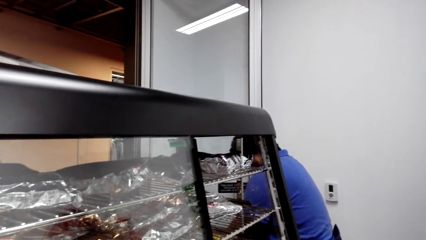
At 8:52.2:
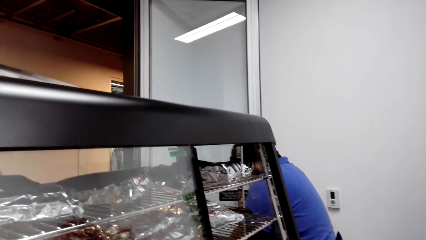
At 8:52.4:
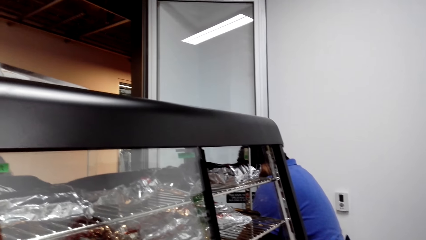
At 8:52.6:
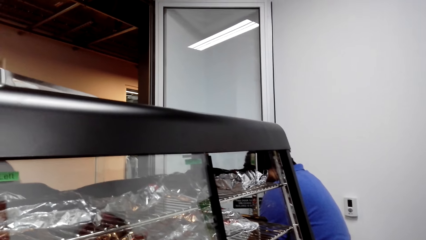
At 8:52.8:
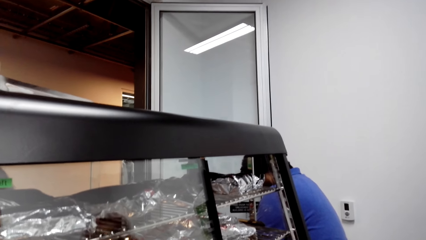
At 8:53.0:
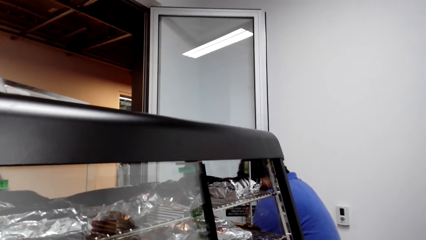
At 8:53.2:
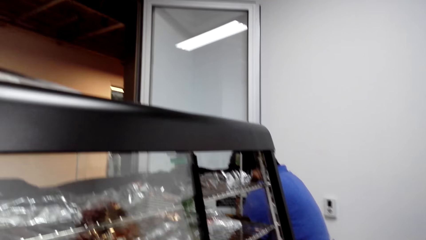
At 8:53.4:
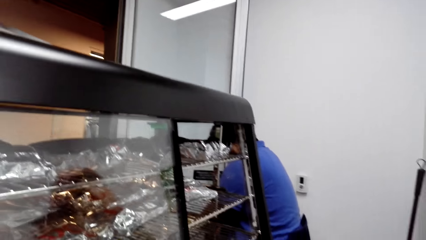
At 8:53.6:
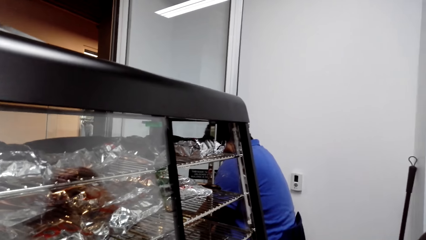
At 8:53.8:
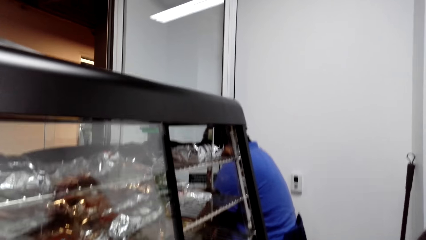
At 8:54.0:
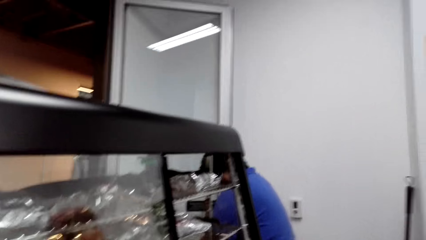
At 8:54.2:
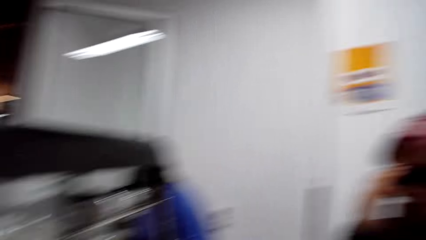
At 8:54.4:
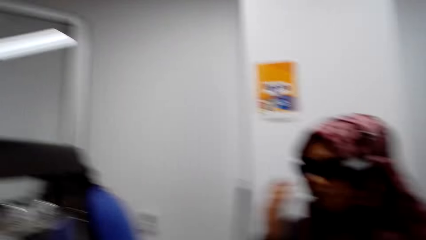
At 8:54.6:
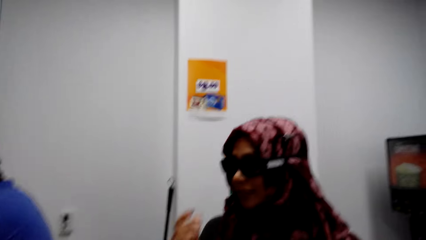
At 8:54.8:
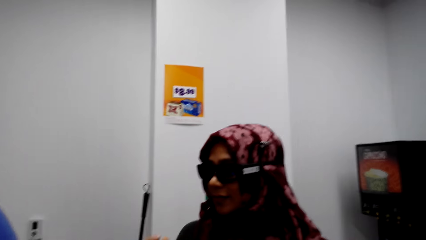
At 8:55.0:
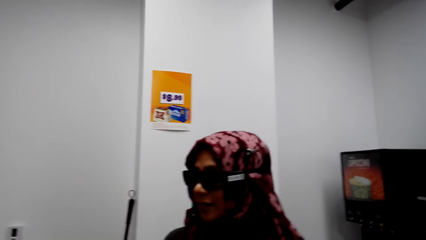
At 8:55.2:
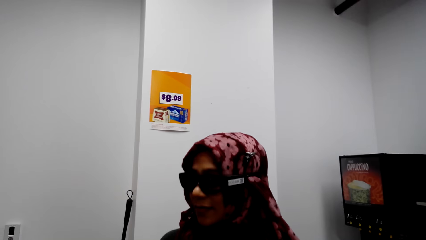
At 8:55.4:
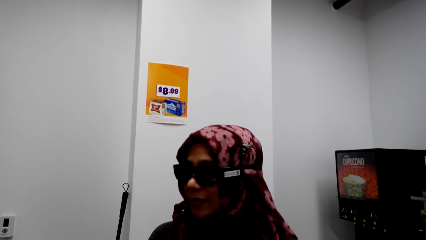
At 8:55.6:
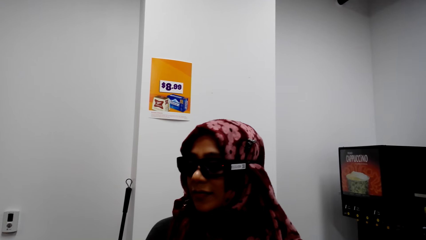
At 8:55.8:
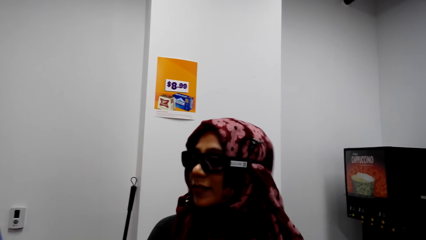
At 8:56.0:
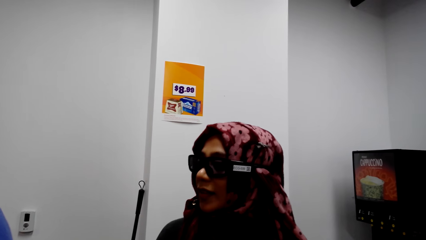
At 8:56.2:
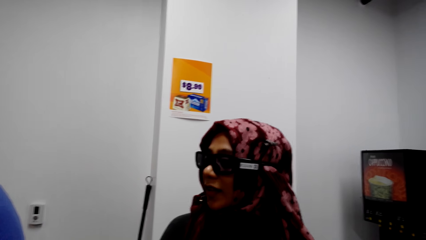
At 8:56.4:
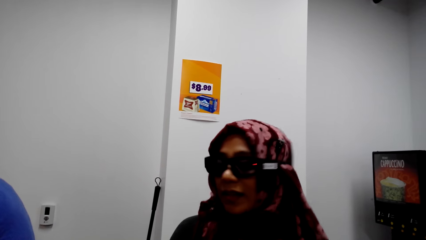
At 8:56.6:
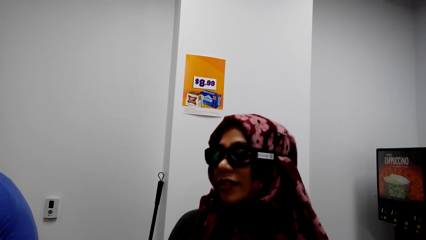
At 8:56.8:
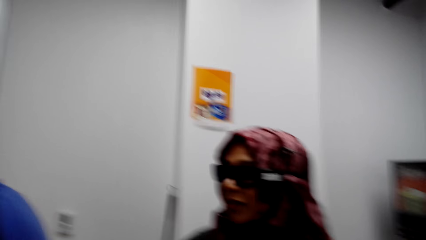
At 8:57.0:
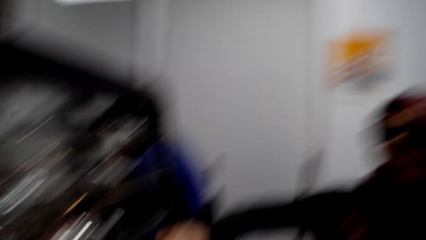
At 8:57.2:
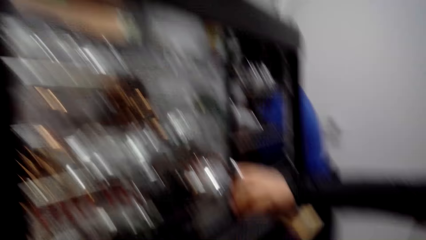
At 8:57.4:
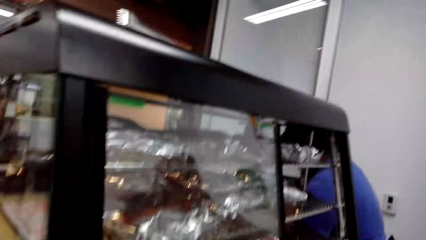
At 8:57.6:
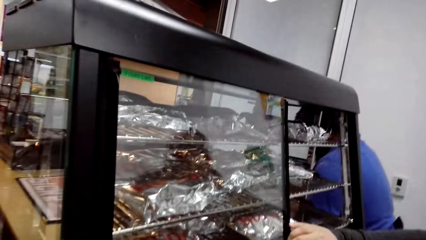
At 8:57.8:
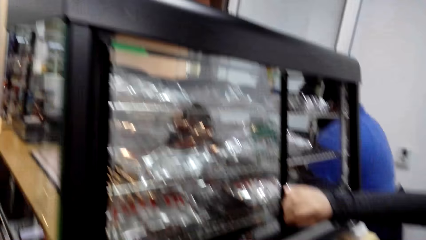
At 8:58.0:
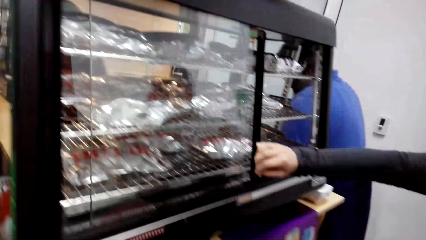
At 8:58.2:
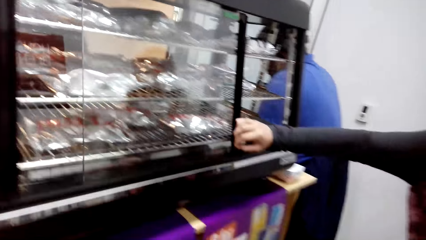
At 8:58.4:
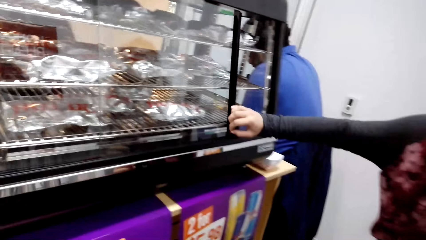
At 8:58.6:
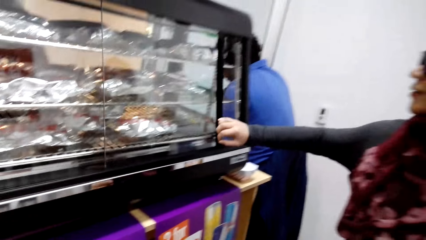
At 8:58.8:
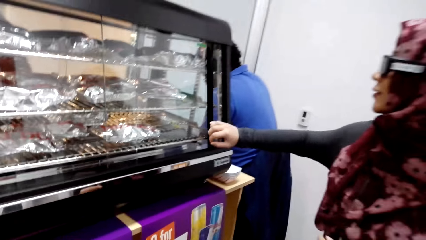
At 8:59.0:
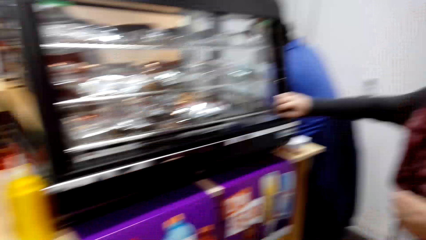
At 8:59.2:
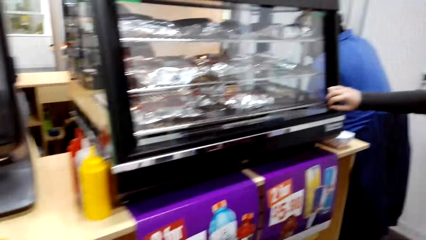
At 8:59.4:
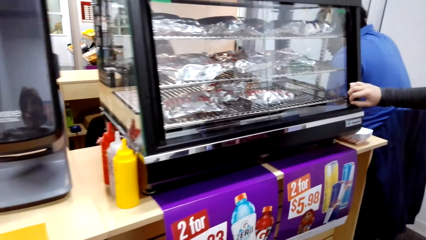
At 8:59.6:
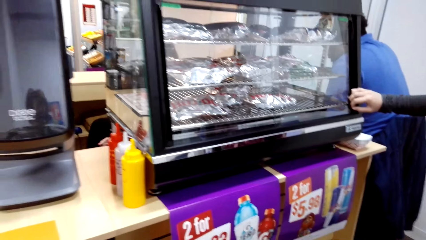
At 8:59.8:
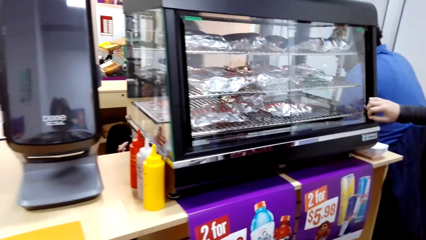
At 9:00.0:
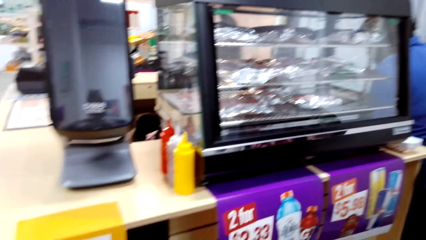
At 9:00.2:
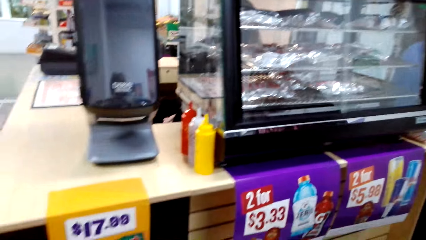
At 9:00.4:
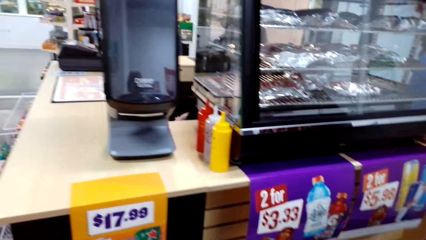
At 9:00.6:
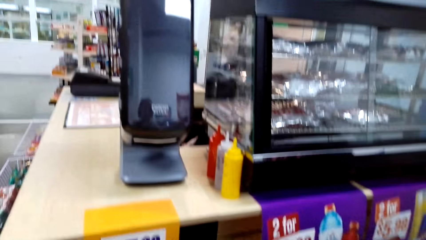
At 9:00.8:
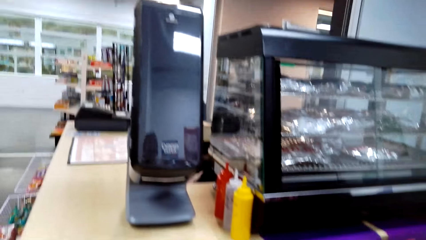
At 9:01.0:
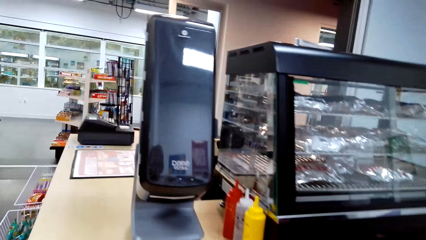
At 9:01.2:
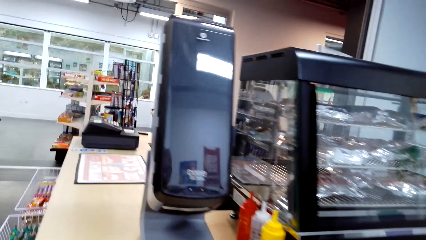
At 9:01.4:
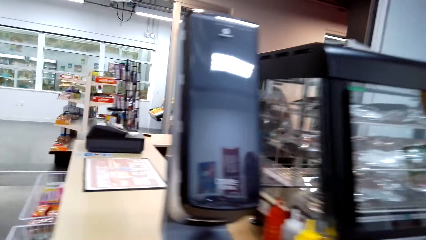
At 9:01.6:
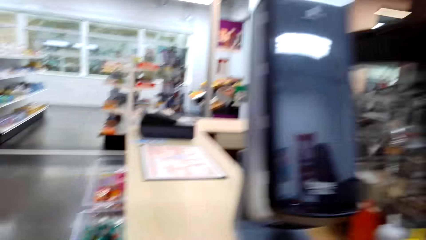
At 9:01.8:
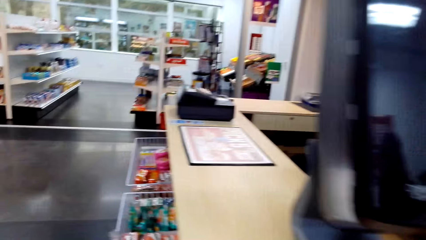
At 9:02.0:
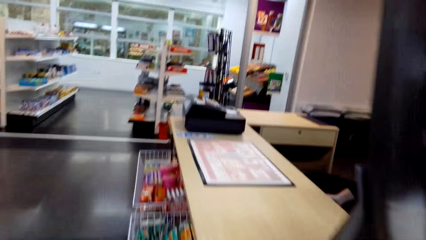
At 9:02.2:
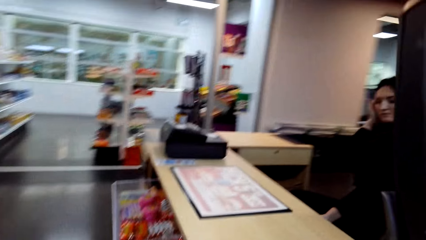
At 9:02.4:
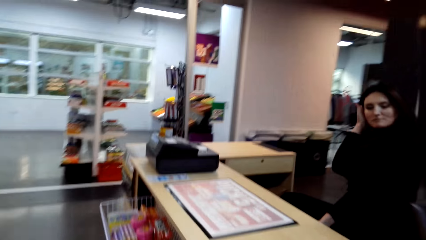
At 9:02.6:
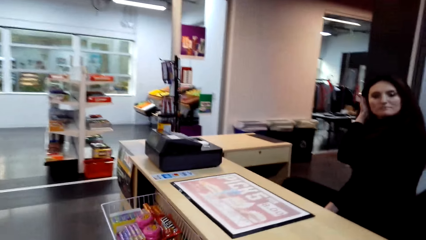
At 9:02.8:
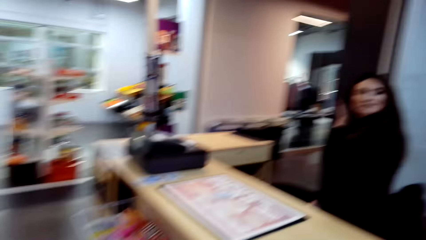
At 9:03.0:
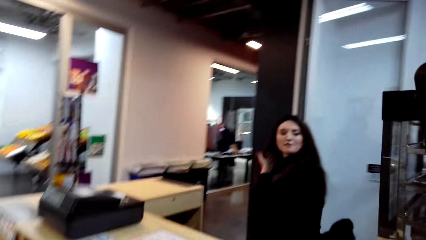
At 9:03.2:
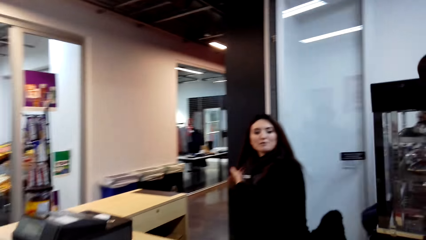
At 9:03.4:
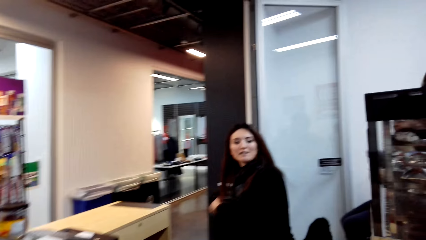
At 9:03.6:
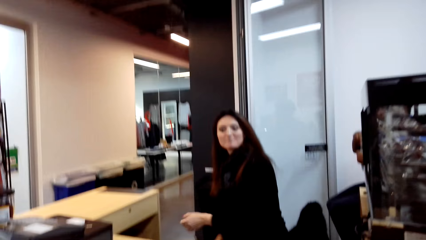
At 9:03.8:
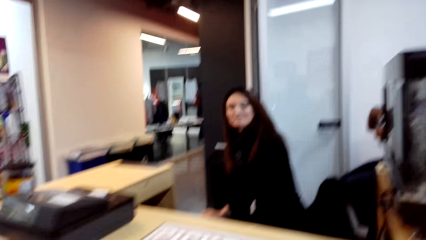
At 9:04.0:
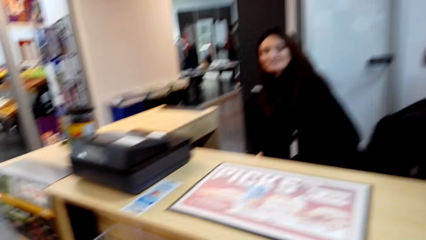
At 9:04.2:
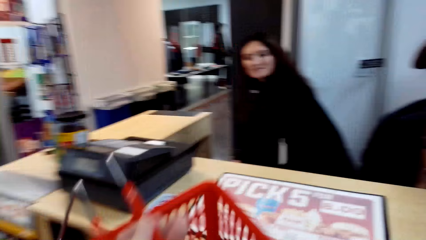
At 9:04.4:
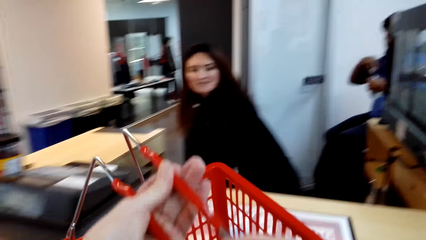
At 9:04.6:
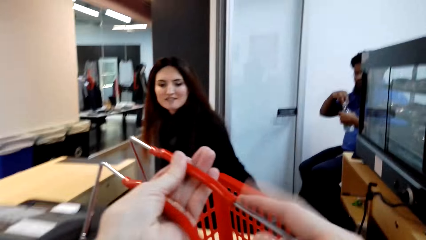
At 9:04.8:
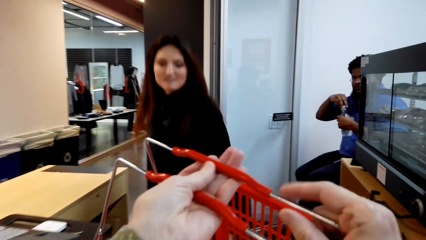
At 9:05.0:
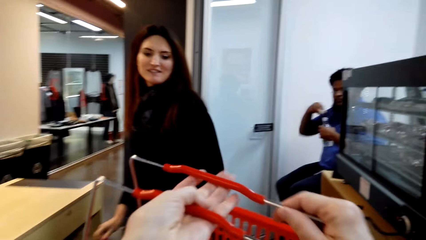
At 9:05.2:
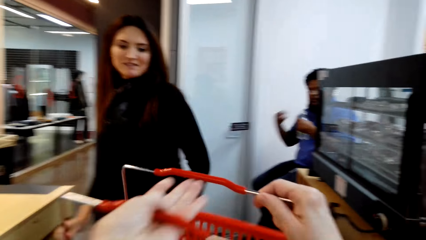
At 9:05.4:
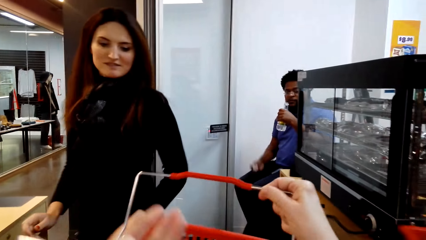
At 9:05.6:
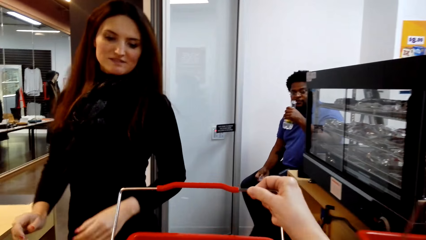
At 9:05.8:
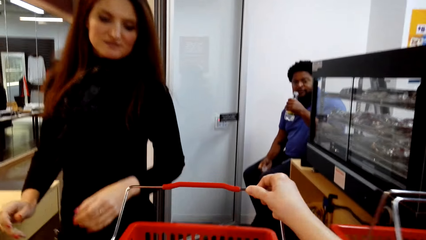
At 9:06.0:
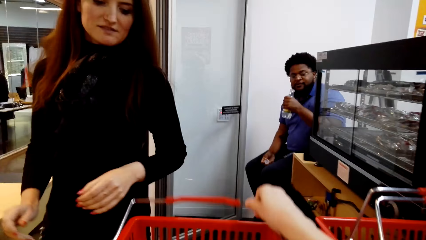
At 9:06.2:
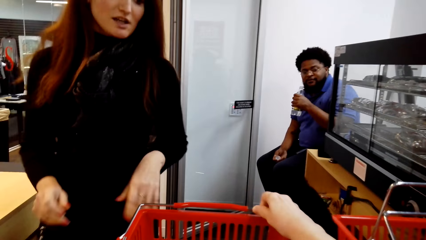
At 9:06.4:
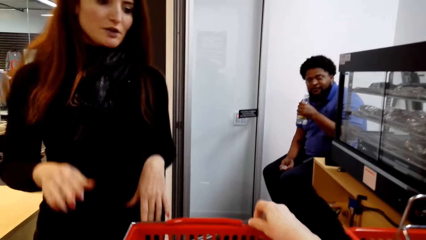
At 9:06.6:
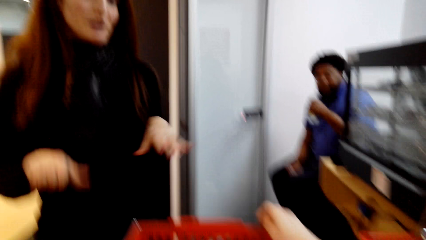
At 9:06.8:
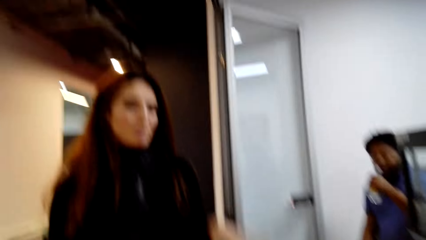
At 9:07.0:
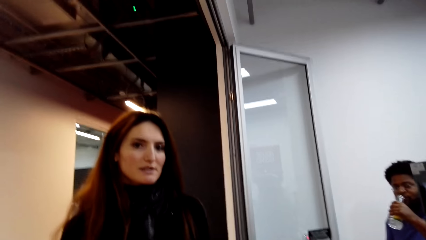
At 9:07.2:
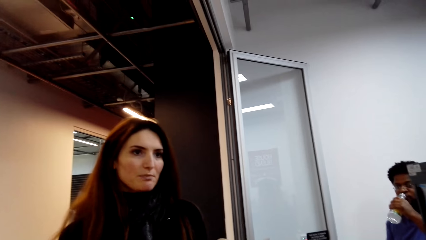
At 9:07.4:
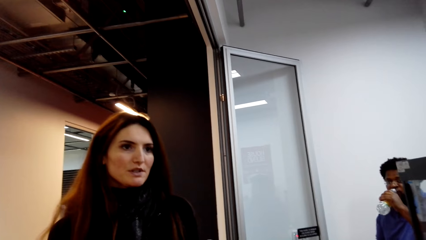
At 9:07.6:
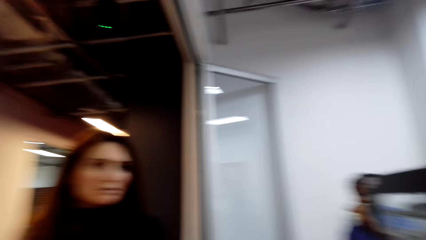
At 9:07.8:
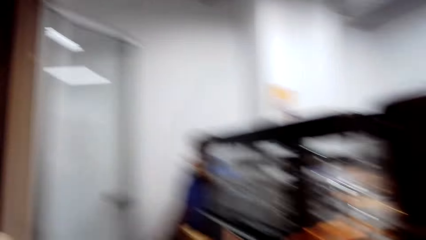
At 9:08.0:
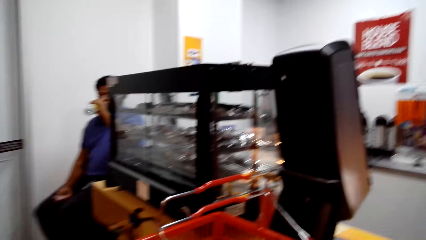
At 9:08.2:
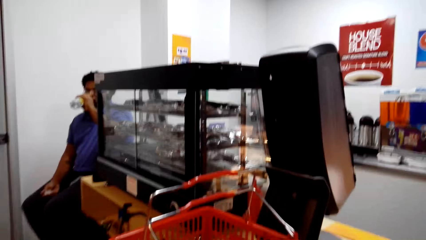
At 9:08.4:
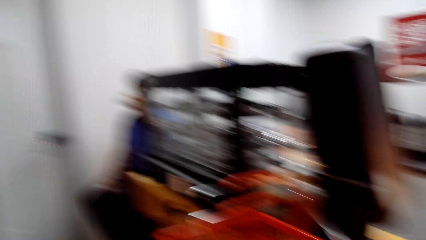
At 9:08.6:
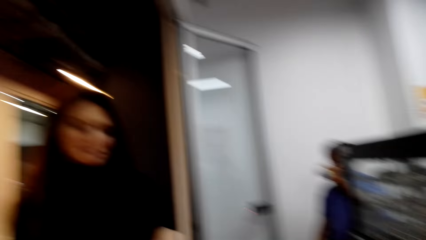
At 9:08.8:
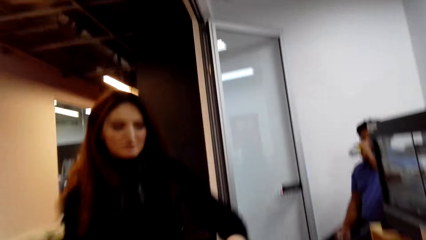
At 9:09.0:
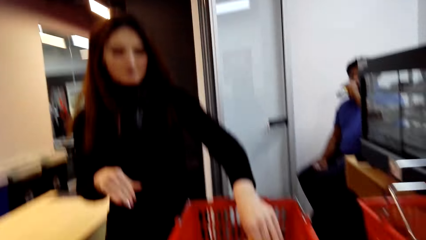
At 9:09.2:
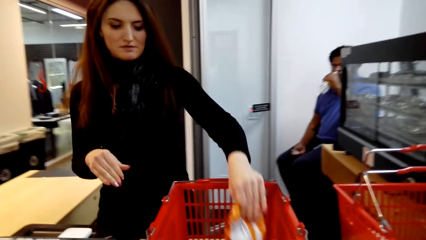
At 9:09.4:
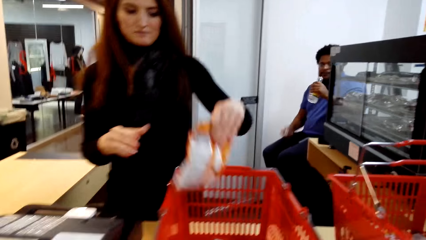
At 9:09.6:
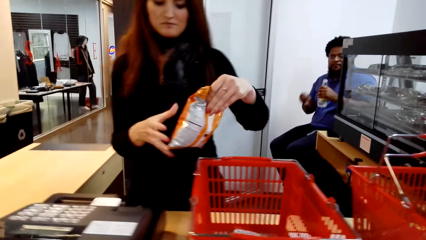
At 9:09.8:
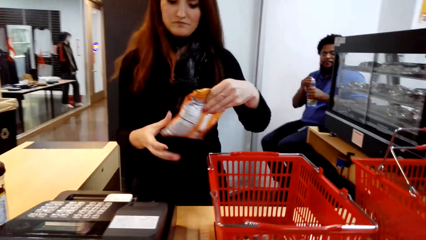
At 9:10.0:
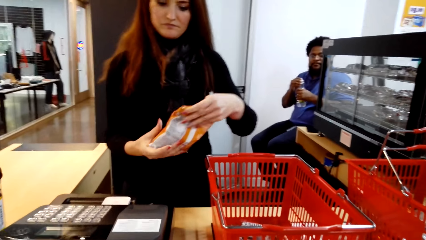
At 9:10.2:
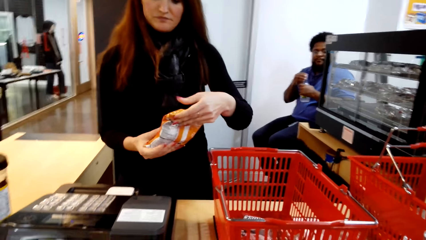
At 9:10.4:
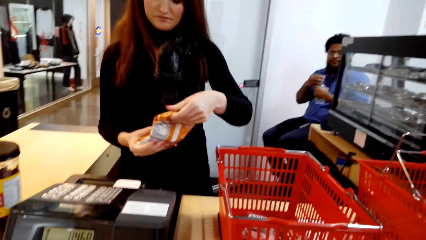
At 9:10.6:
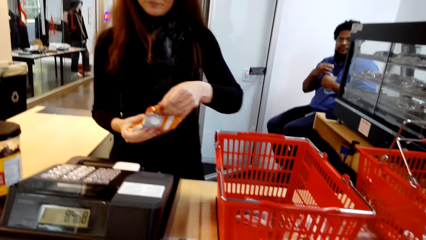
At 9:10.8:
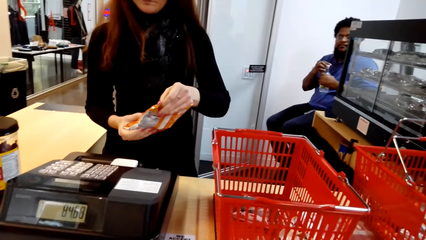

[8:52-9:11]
A woman stares at the grill. The camera wearer converses with the woman. They look at the woman. The woman converses with the camera wearer and closes the grill. The camera wearer walks around the supermarket. Another woman converses with the camera wearer. The first woman puts the shopping bucket on top of the counter. The camera wearer puts the bucket on the table. The other woman converses with the first woman. The other woman converses with the camera wearer. The camera wearer converses with the other woman.
